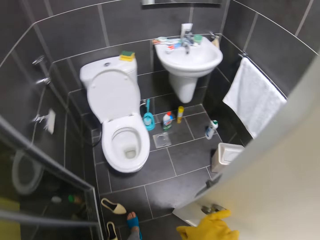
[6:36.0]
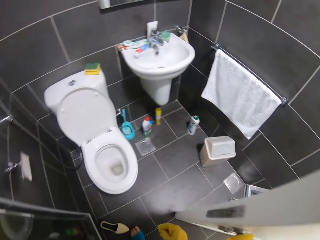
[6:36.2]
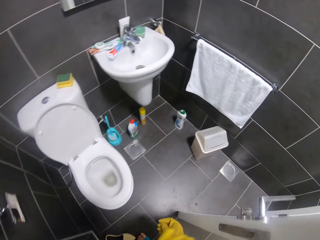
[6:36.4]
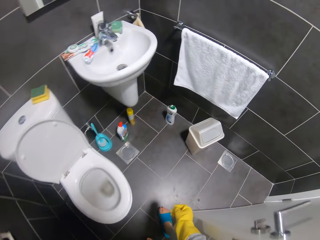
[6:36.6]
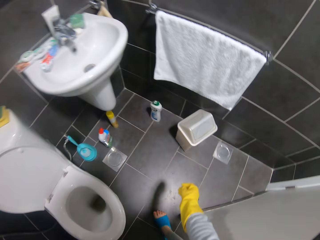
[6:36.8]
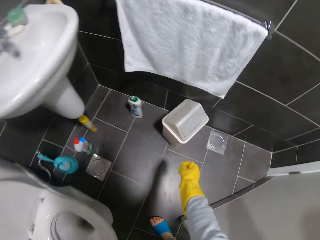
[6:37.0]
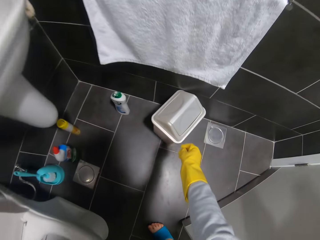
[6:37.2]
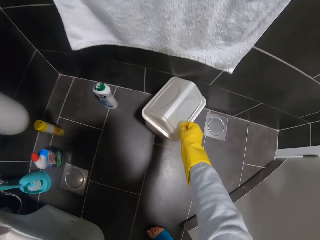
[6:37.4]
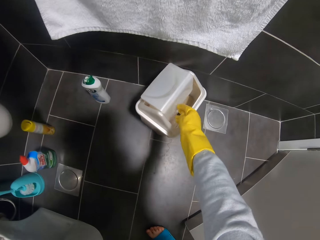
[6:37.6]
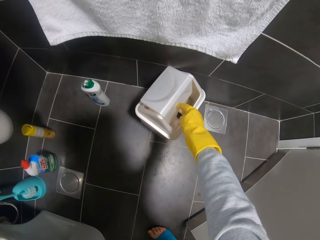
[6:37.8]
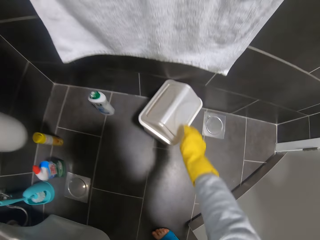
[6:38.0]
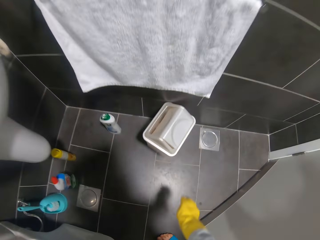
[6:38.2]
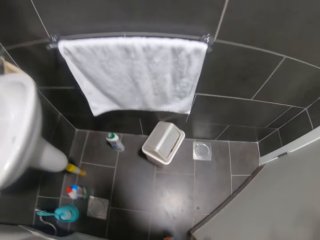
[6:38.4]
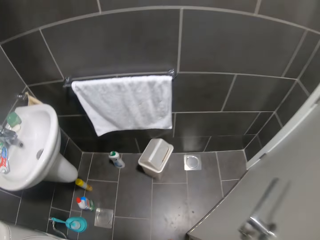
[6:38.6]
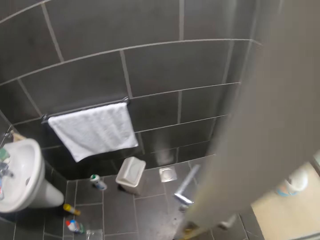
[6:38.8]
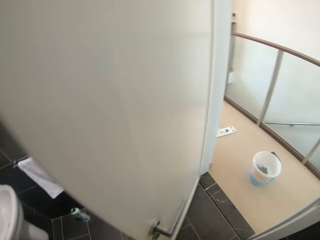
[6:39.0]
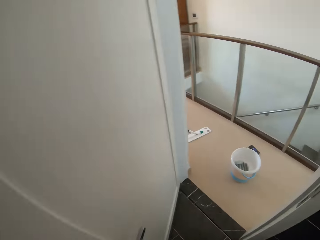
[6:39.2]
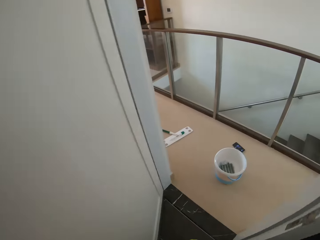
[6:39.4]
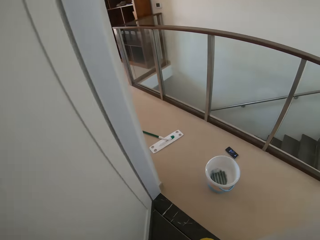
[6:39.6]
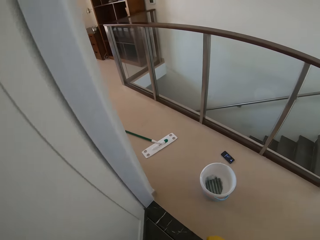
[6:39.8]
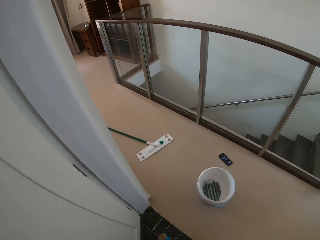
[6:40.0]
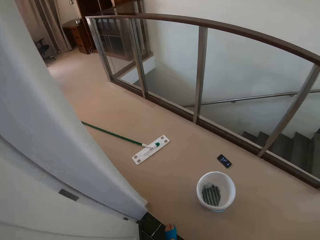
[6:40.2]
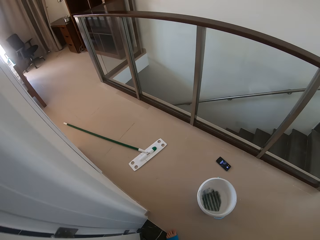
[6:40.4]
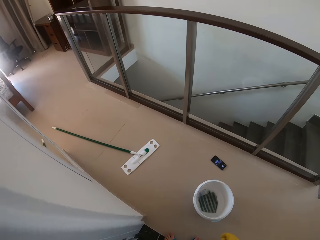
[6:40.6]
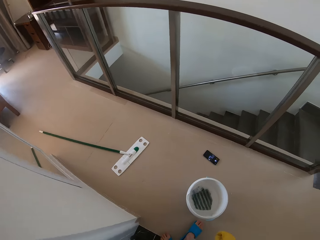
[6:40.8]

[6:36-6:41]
The camera wearer enters the toilet. They put the dirt in the dustbin.

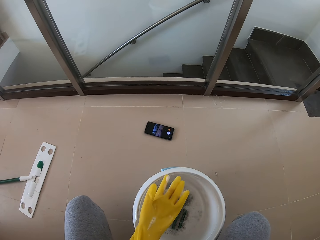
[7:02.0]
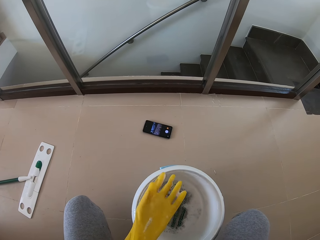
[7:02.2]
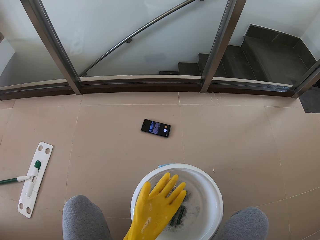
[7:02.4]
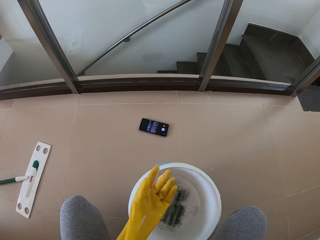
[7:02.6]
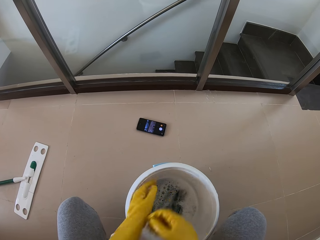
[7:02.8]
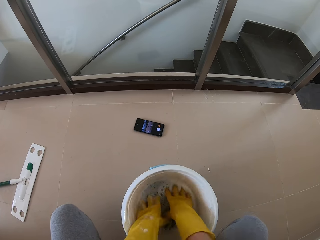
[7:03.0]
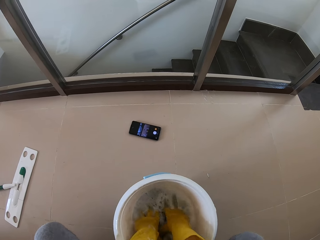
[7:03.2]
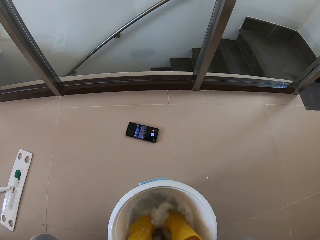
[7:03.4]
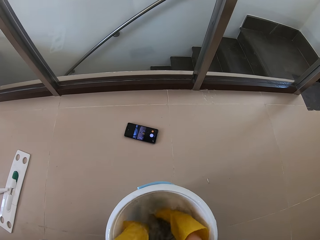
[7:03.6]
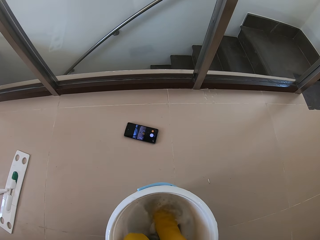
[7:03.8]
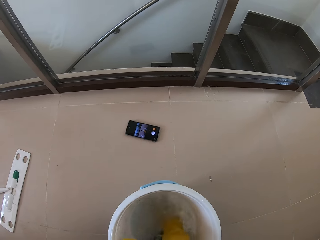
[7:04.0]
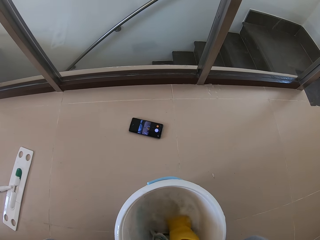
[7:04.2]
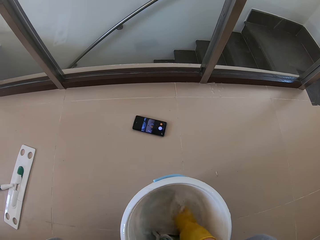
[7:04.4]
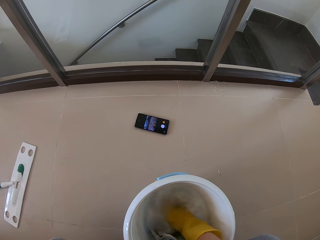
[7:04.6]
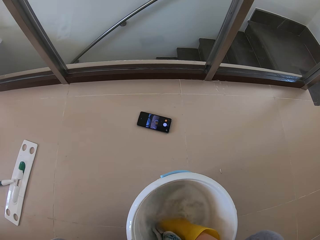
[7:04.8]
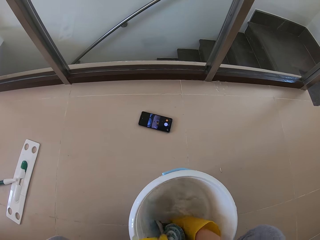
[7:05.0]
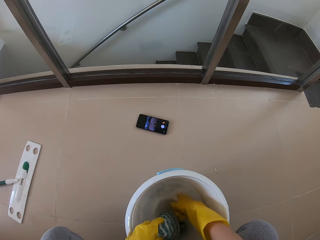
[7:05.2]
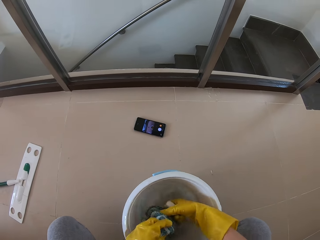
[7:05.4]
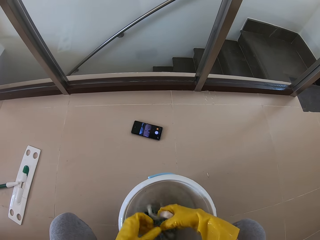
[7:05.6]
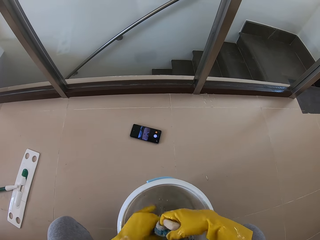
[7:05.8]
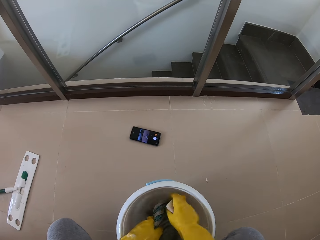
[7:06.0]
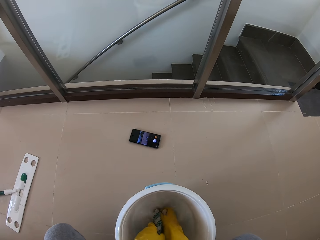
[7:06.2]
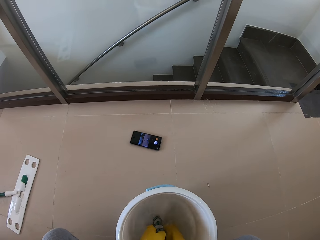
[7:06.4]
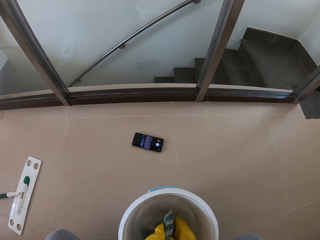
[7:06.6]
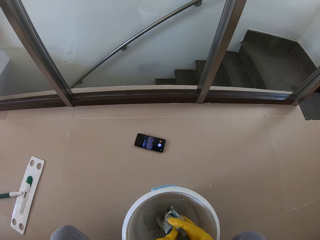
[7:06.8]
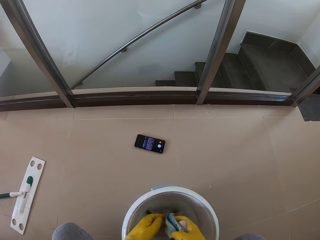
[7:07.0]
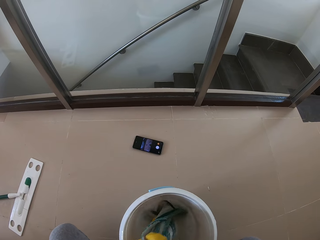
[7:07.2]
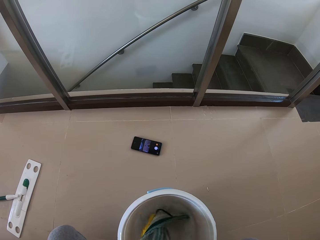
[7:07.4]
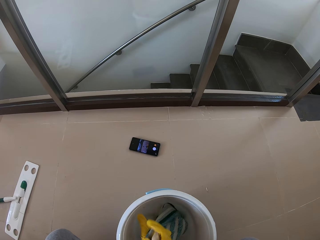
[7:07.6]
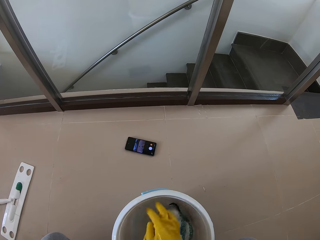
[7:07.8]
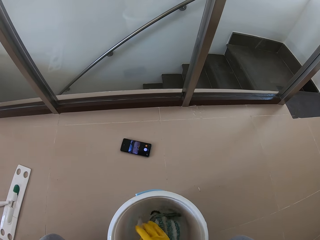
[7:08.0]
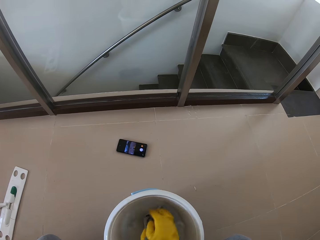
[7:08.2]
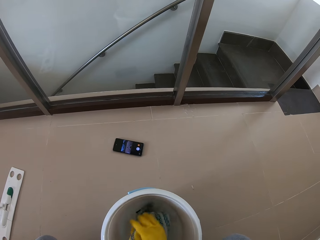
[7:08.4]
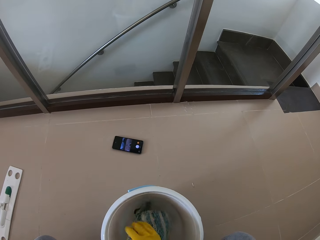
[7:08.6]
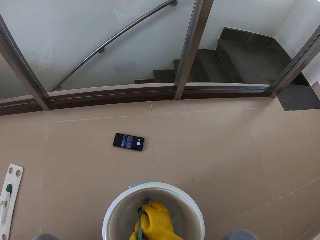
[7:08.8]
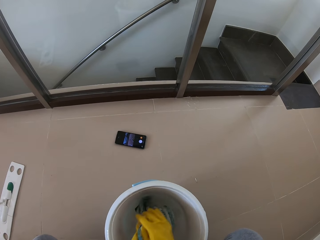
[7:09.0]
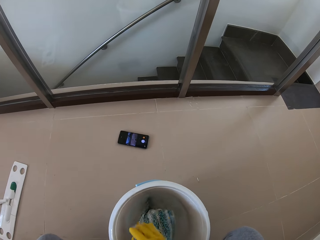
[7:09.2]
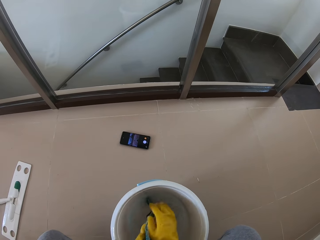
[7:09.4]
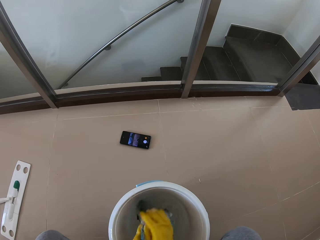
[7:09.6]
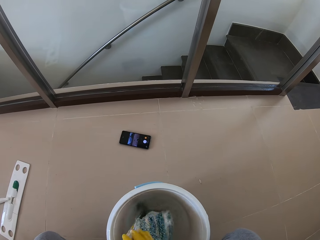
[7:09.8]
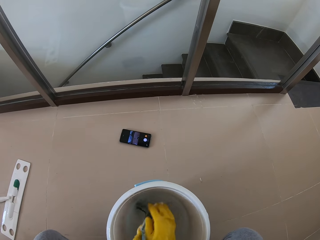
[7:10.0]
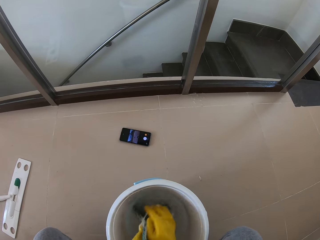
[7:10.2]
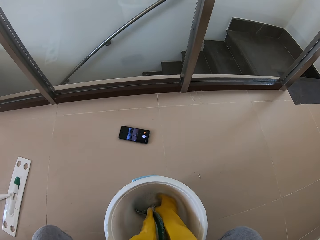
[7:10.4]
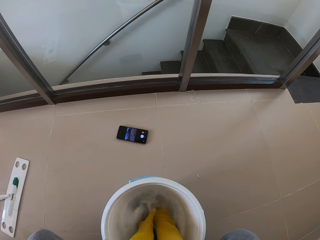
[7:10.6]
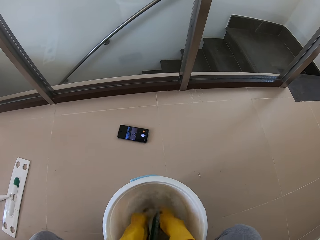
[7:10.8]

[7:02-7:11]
The camera wearer washes the mop cloth.

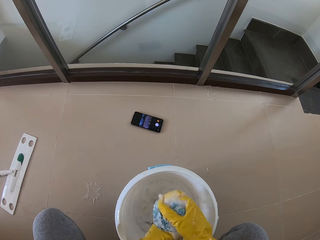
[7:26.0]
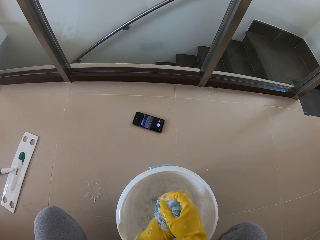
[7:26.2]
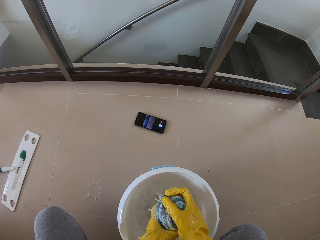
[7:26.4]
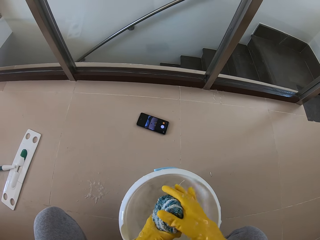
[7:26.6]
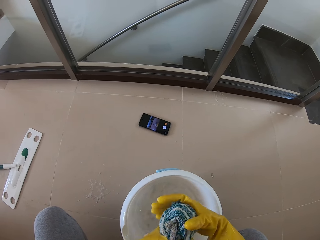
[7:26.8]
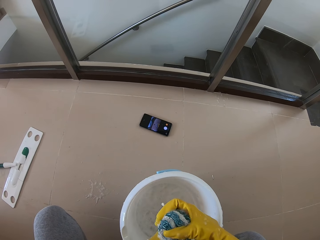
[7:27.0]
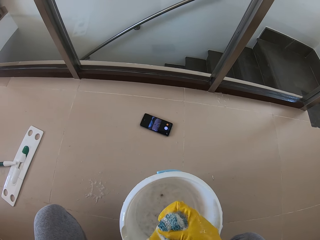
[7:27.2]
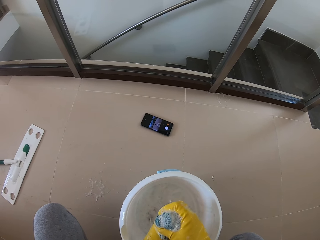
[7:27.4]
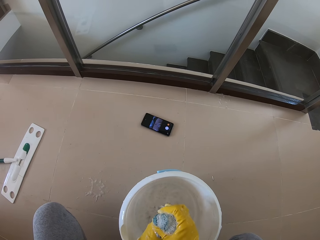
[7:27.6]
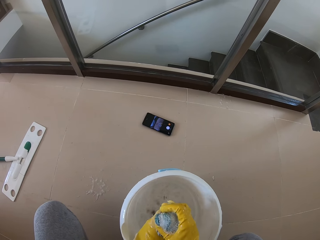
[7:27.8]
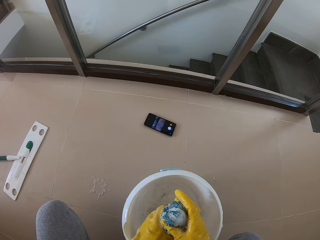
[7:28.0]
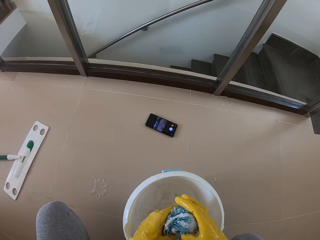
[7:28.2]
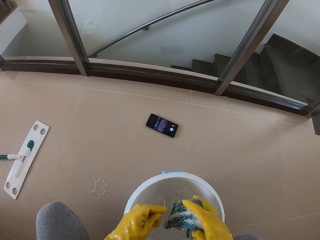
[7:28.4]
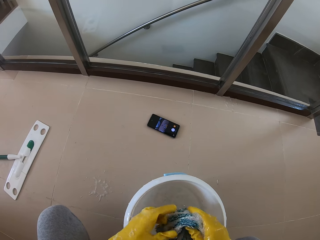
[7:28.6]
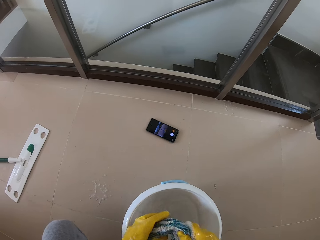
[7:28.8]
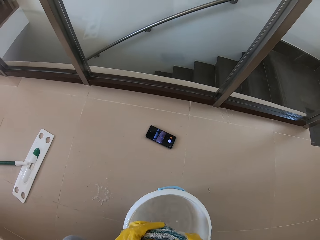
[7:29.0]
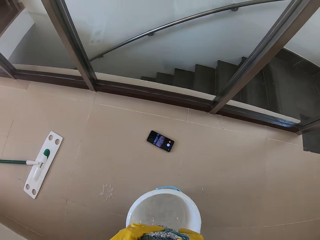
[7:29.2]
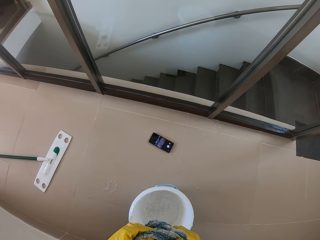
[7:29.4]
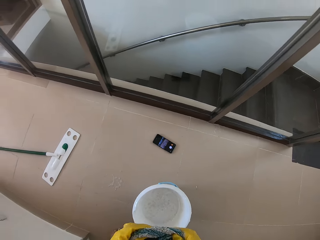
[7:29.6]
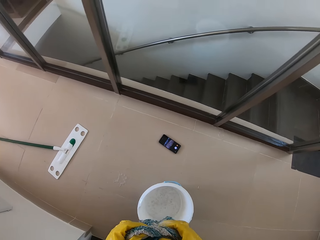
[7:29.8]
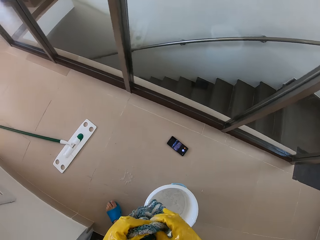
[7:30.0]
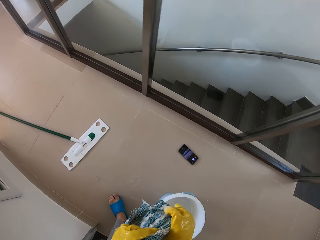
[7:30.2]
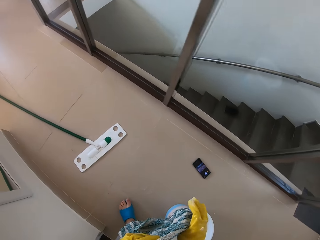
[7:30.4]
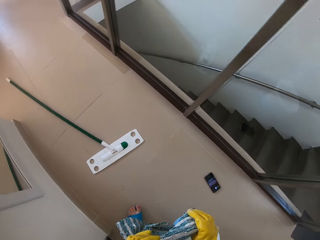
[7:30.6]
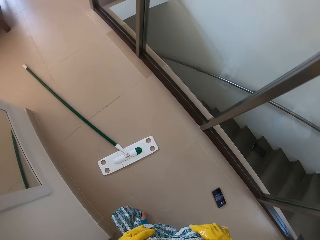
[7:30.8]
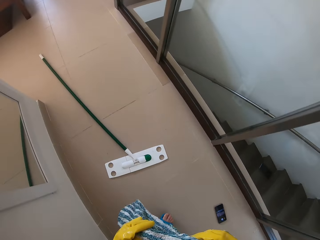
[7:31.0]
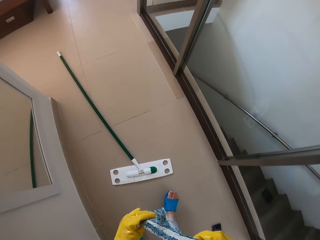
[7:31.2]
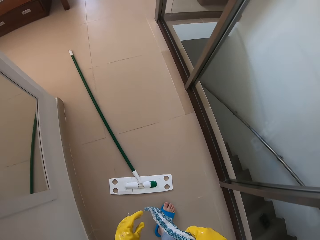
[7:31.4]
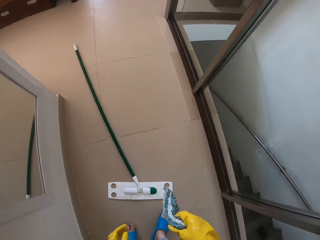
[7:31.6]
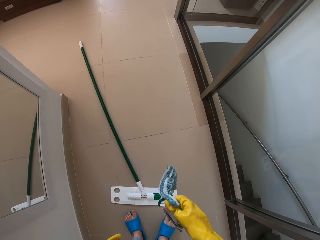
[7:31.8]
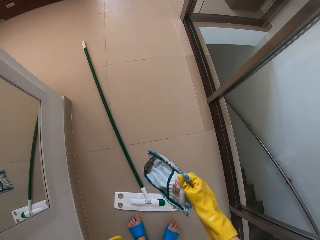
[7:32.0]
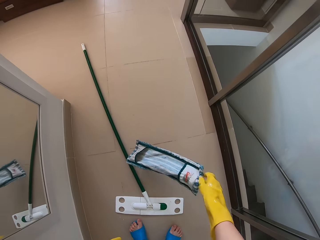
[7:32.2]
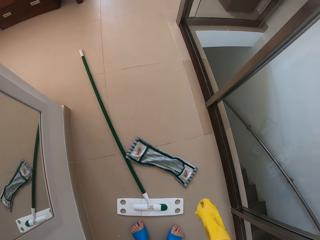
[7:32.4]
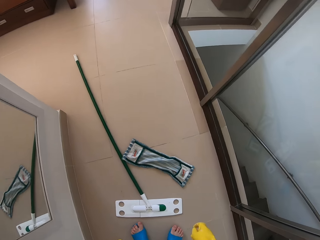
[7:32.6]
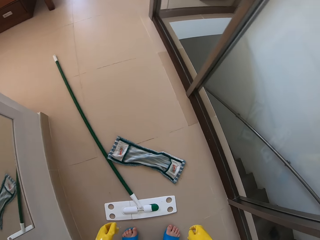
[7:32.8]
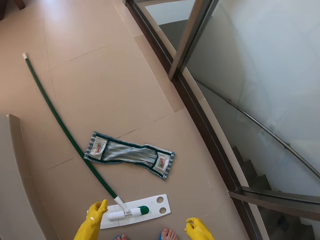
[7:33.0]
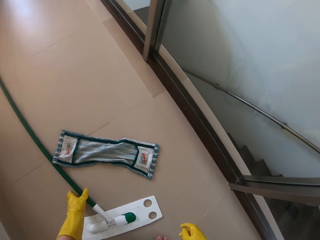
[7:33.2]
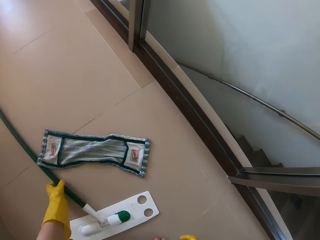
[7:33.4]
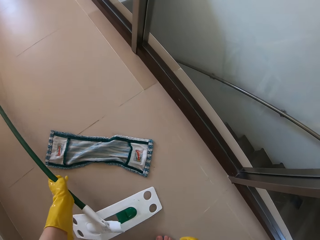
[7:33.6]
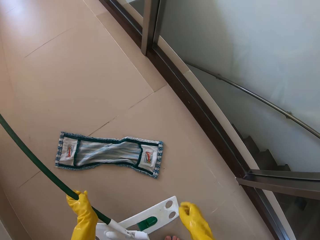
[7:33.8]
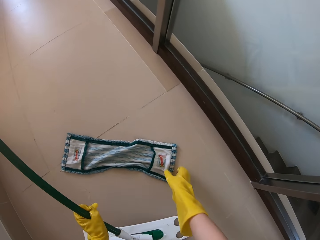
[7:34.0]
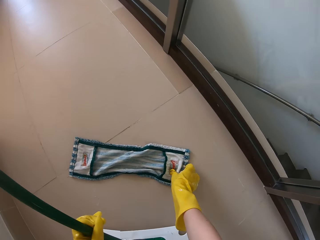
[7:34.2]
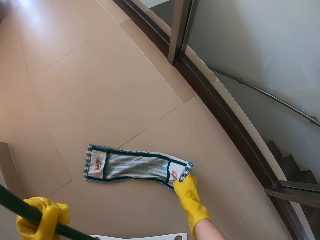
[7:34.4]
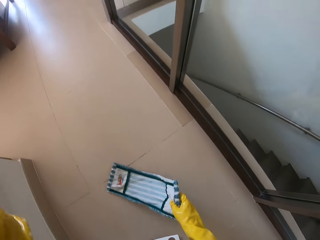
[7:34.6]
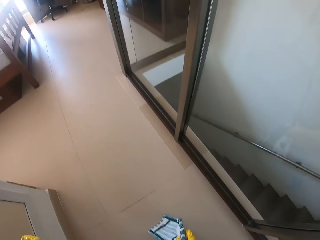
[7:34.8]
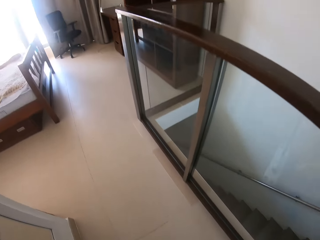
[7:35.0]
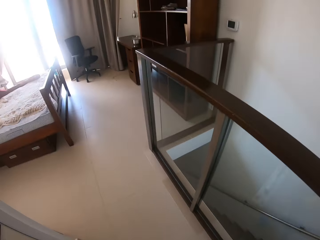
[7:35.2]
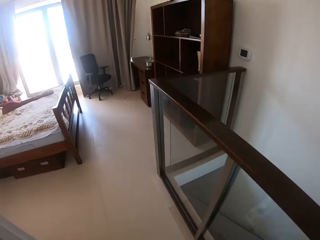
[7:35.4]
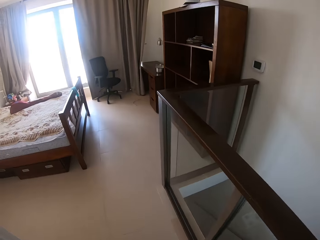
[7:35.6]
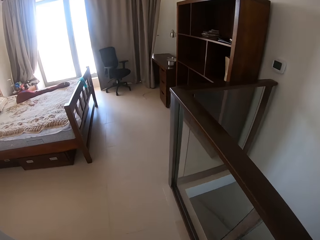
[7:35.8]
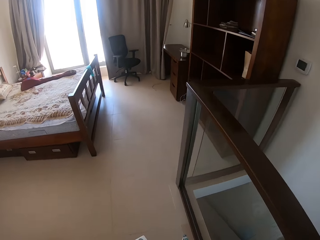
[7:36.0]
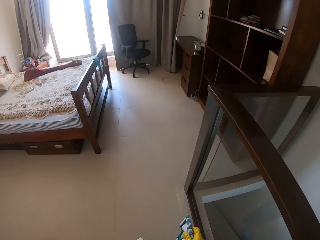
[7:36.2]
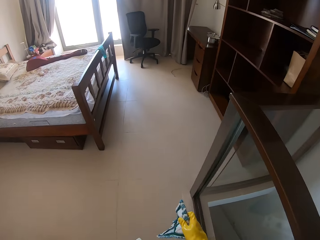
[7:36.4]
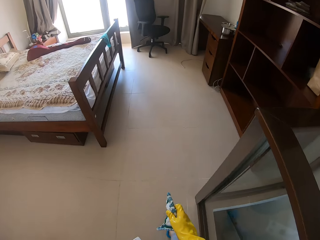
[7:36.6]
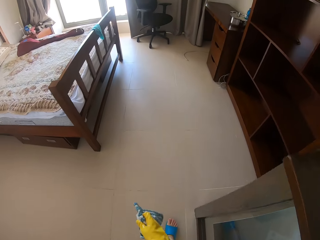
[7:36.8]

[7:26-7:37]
The camera wearer dries water from the duster. They put the duster on the floor. They pick up the mop stick and a mop. They carry the duster.
